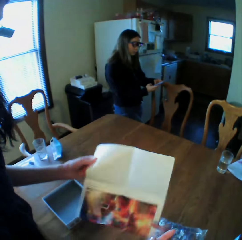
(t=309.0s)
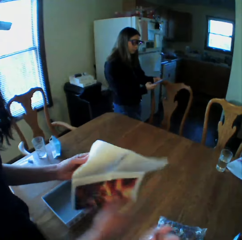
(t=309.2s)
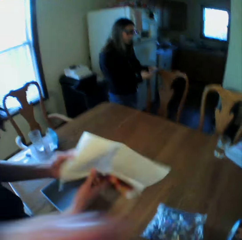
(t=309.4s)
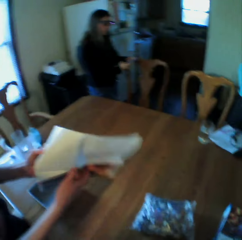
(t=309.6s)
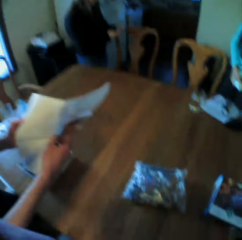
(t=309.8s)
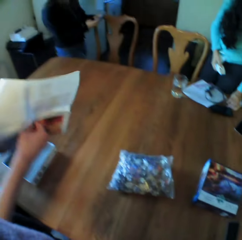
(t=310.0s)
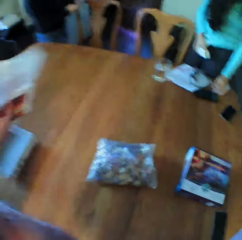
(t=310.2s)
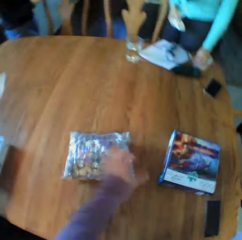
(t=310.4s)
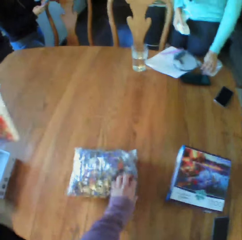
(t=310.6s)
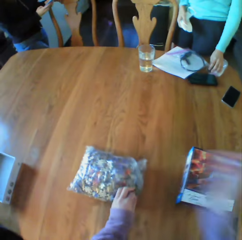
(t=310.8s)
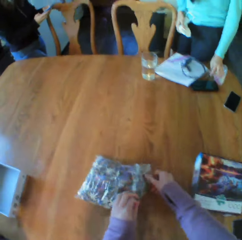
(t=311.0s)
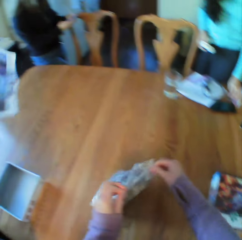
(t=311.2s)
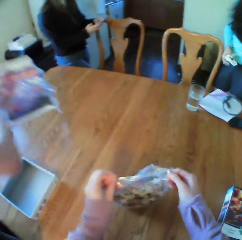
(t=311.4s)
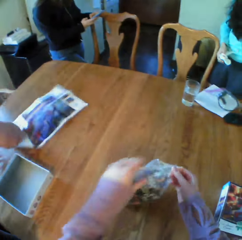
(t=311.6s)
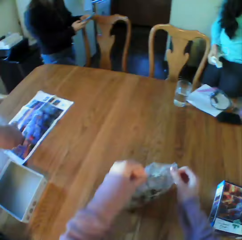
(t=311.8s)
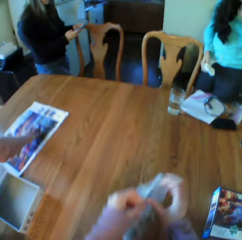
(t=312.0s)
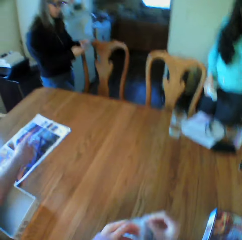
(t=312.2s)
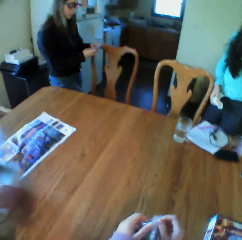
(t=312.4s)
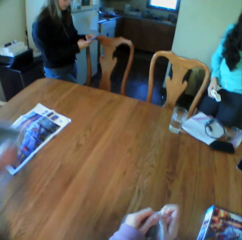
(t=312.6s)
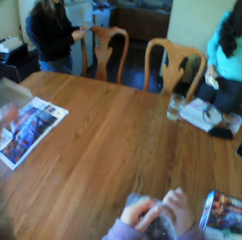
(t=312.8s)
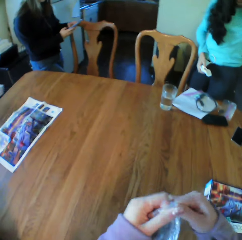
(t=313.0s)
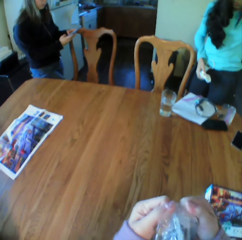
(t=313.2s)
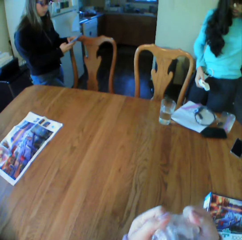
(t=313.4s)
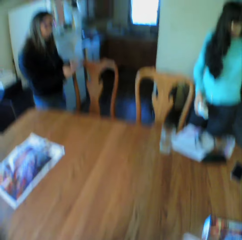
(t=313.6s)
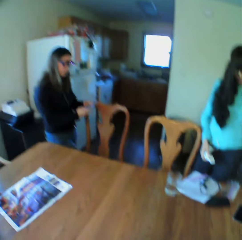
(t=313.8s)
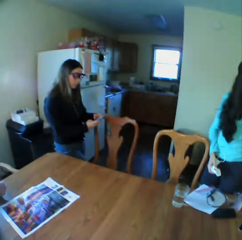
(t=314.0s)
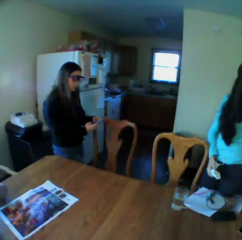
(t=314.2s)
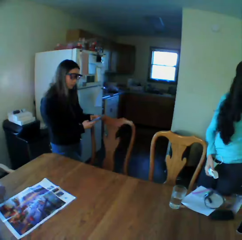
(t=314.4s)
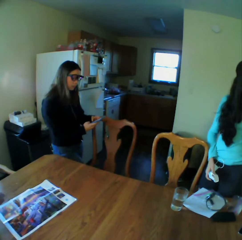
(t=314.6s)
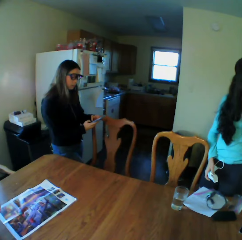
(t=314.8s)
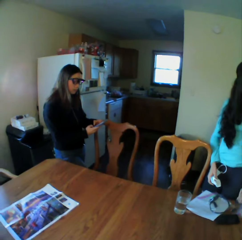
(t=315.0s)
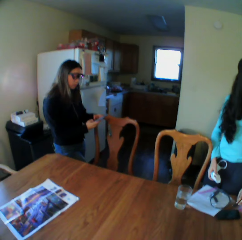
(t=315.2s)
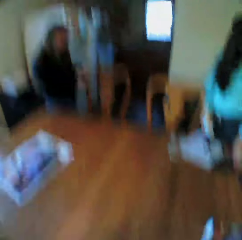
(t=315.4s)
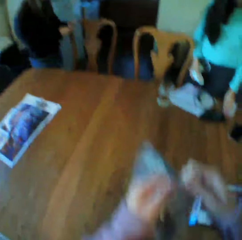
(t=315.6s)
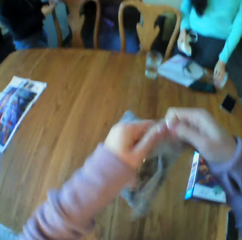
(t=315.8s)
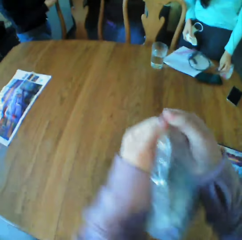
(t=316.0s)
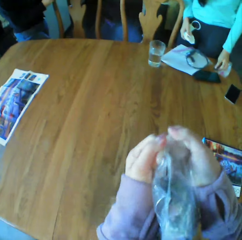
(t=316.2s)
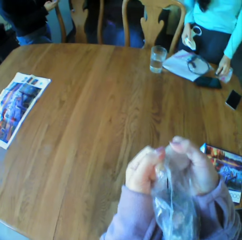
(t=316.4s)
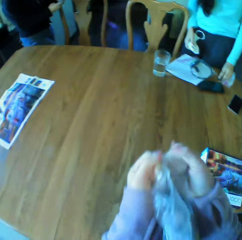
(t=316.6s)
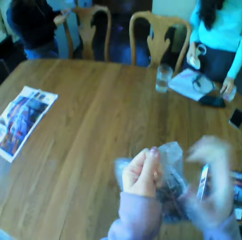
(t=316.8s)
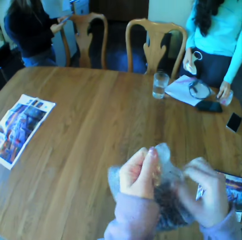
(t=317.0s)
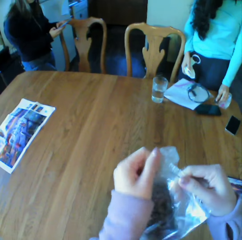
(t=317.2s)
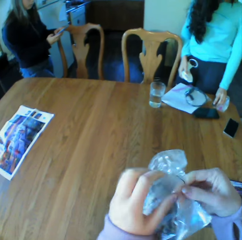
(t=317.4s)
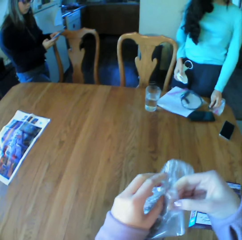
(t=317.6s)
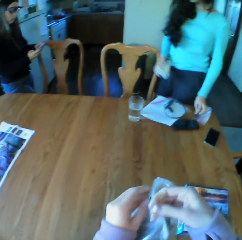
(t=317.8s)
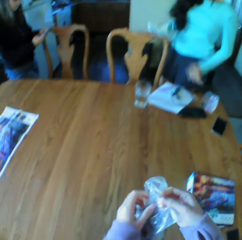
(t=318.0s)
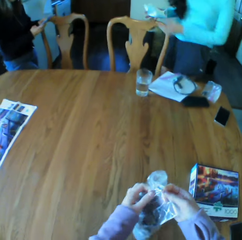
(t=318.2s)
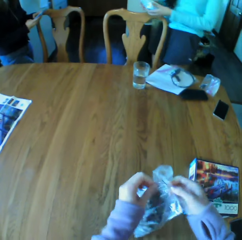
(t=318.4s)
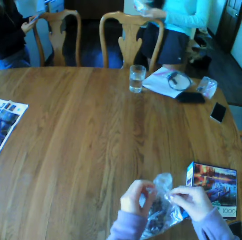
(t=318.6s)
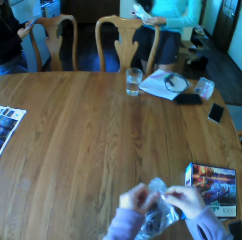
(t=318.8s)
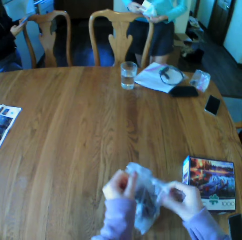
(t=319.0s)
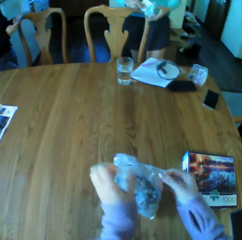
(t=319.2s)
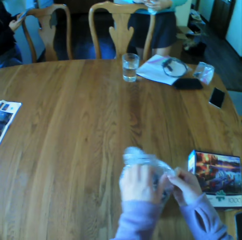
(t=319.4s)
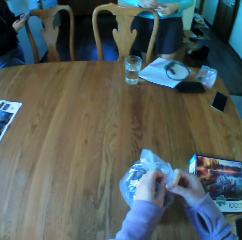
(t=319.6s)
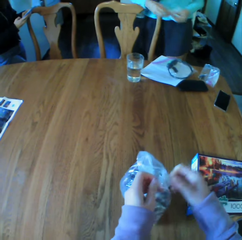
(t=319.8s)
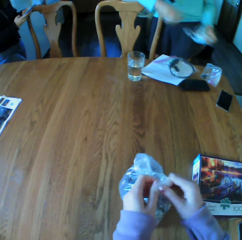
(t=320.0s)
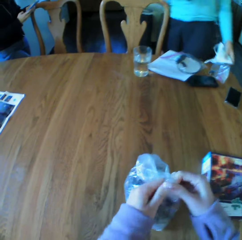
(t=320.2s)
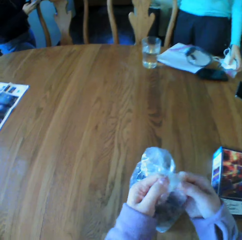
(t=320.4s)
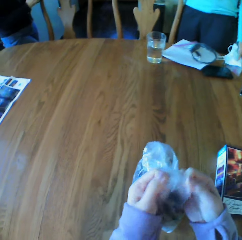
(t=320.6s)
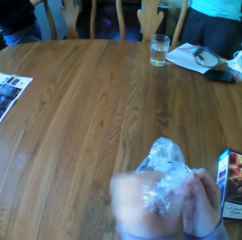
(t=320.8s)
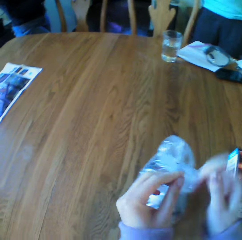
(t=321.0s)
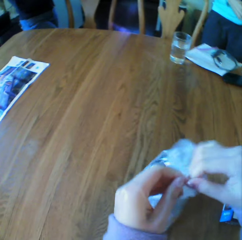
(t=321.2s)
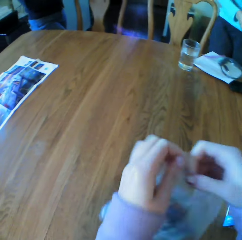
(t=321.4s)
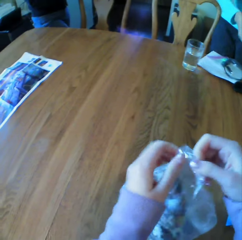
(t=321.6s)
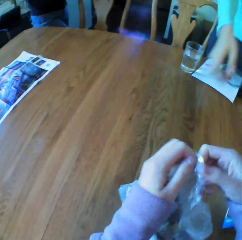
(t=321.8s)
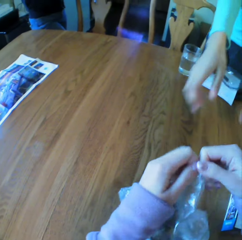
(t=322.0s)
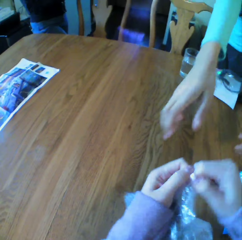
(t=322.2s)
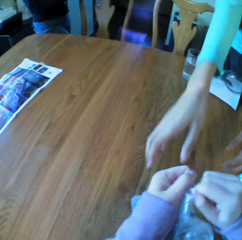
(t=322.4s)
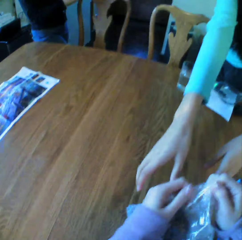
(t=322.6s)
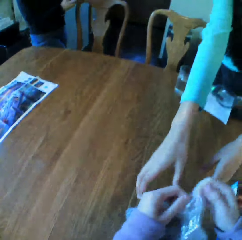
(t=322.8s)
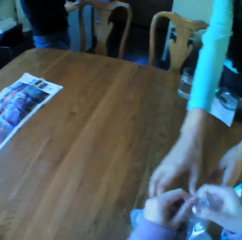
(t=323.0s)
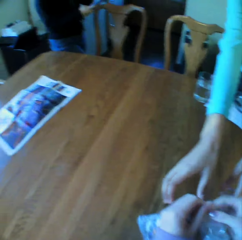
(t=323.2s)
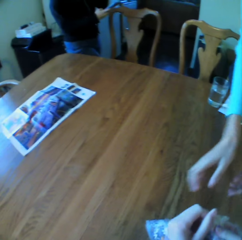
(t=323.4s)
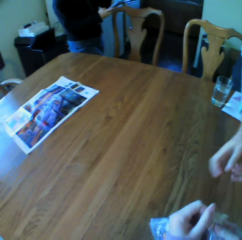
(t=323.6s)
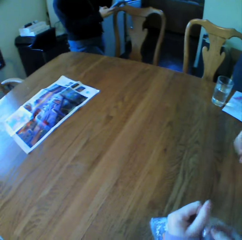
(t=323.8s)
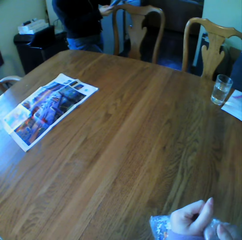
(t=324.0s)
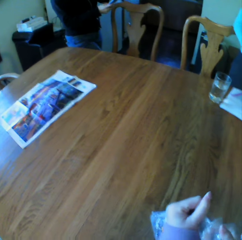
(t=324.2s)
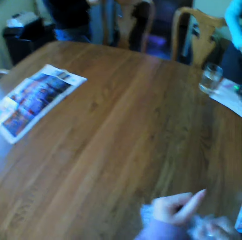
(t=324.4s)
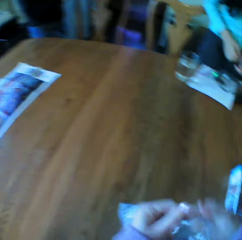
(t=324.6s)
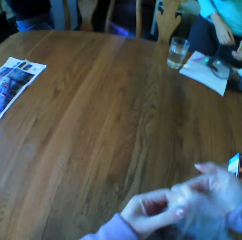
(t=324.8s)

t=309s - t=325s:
A person opens the board game manual. The camera wearer opens the sealed board game materials.

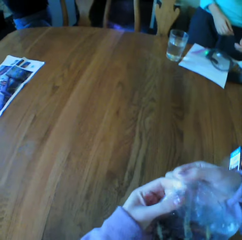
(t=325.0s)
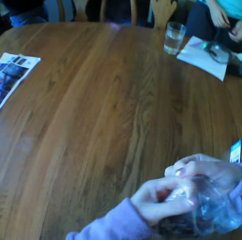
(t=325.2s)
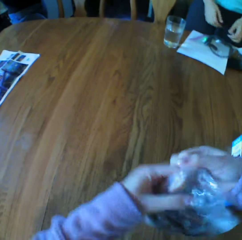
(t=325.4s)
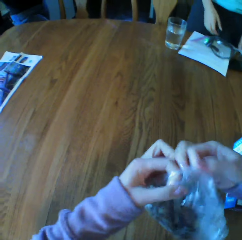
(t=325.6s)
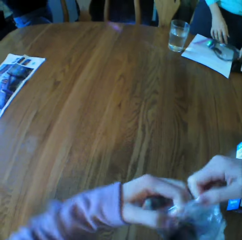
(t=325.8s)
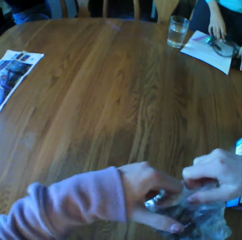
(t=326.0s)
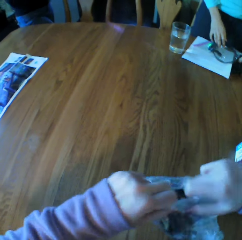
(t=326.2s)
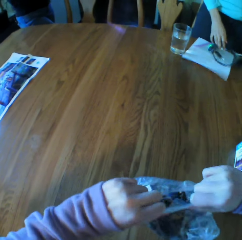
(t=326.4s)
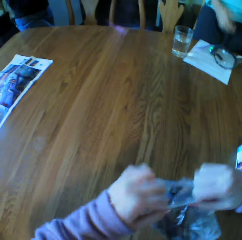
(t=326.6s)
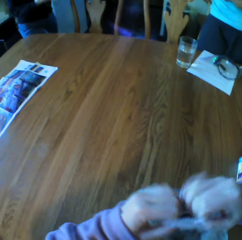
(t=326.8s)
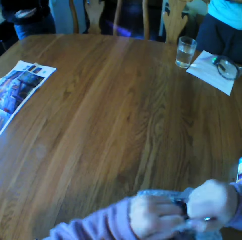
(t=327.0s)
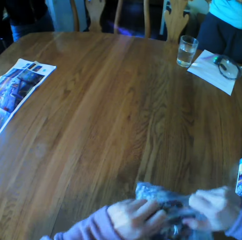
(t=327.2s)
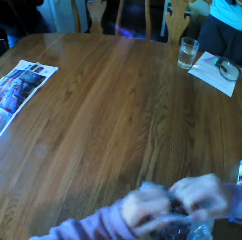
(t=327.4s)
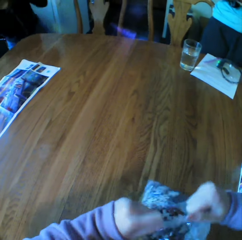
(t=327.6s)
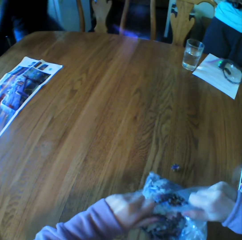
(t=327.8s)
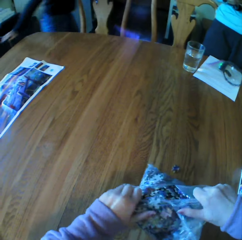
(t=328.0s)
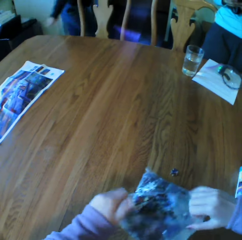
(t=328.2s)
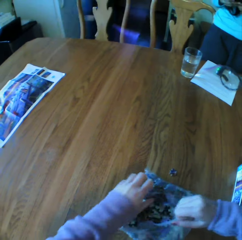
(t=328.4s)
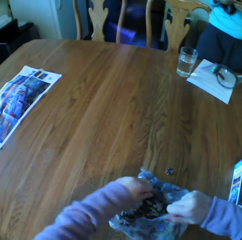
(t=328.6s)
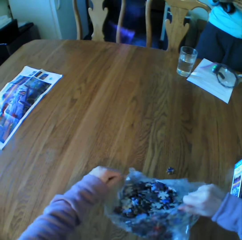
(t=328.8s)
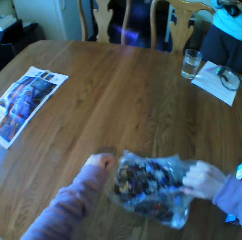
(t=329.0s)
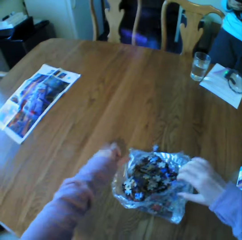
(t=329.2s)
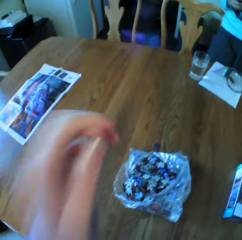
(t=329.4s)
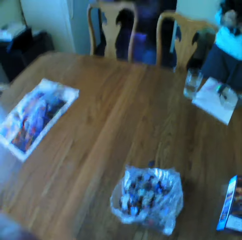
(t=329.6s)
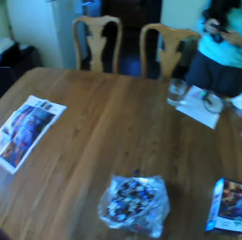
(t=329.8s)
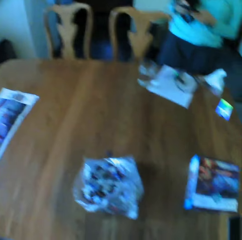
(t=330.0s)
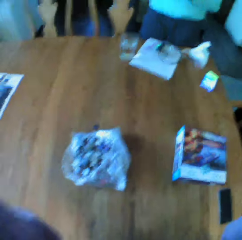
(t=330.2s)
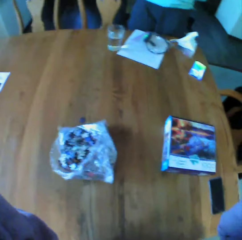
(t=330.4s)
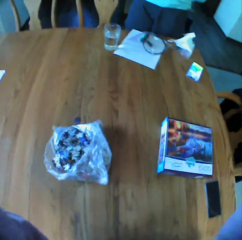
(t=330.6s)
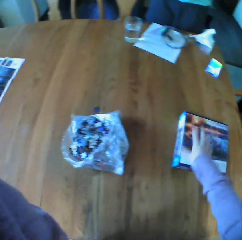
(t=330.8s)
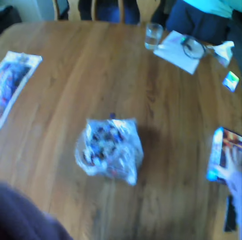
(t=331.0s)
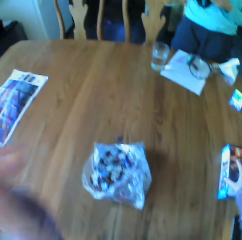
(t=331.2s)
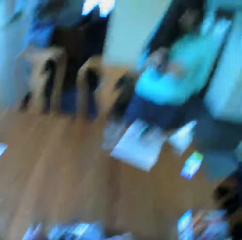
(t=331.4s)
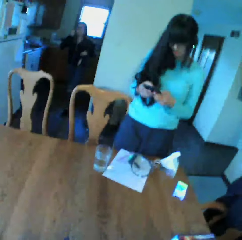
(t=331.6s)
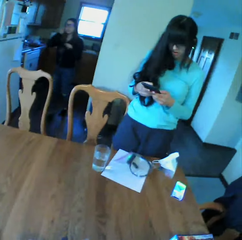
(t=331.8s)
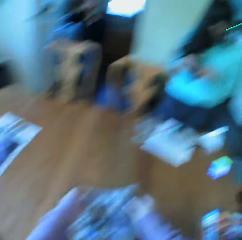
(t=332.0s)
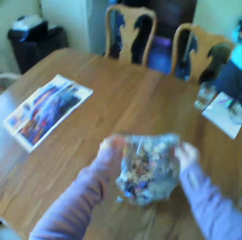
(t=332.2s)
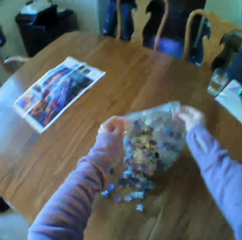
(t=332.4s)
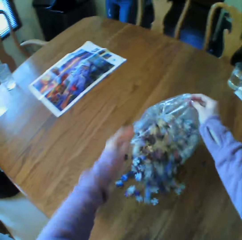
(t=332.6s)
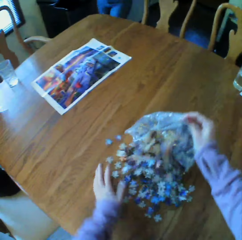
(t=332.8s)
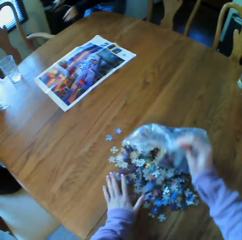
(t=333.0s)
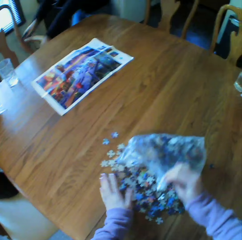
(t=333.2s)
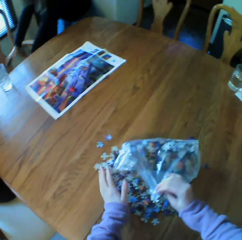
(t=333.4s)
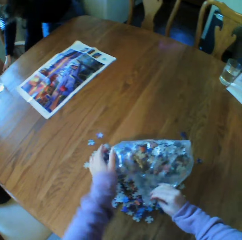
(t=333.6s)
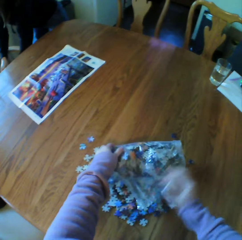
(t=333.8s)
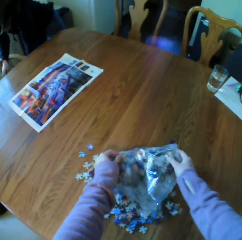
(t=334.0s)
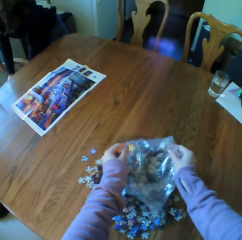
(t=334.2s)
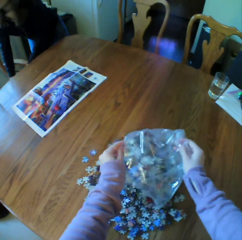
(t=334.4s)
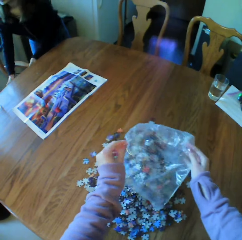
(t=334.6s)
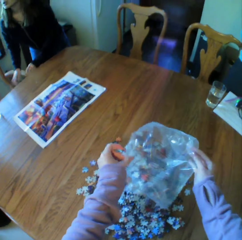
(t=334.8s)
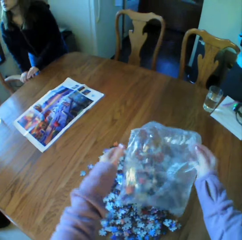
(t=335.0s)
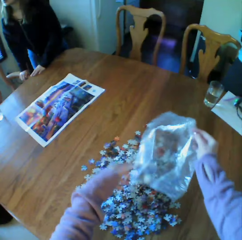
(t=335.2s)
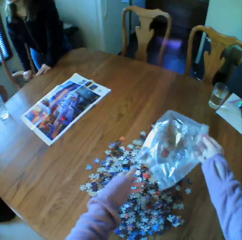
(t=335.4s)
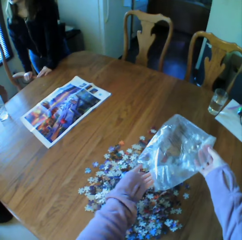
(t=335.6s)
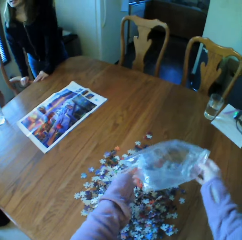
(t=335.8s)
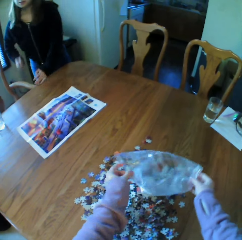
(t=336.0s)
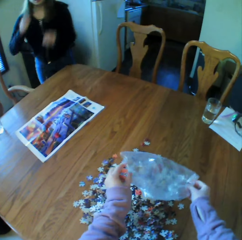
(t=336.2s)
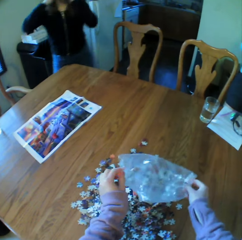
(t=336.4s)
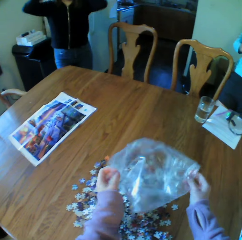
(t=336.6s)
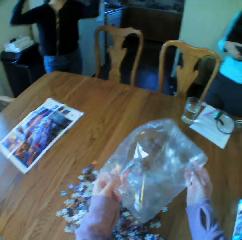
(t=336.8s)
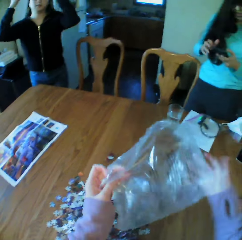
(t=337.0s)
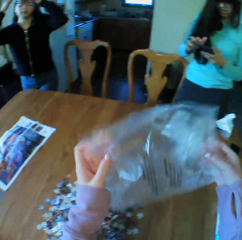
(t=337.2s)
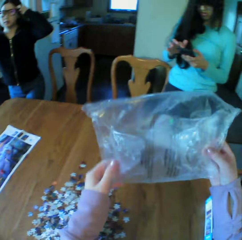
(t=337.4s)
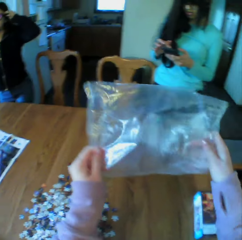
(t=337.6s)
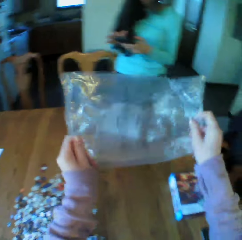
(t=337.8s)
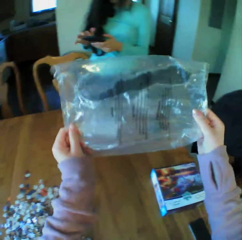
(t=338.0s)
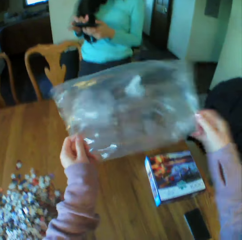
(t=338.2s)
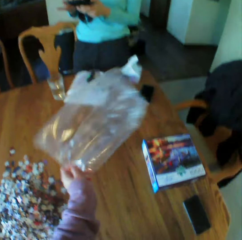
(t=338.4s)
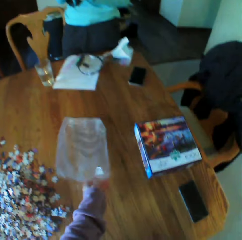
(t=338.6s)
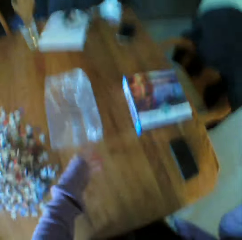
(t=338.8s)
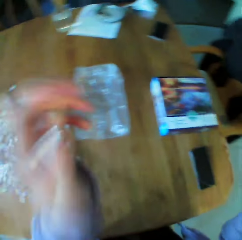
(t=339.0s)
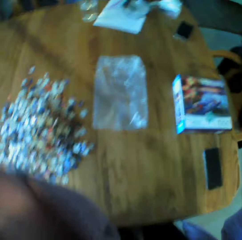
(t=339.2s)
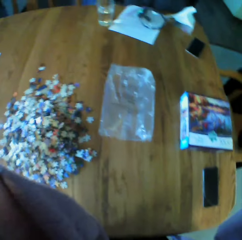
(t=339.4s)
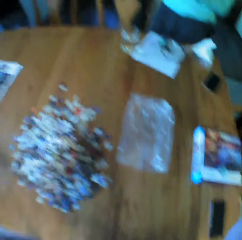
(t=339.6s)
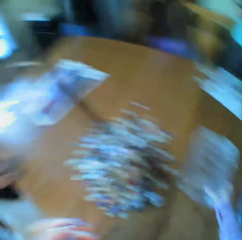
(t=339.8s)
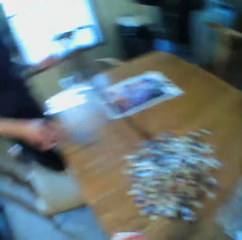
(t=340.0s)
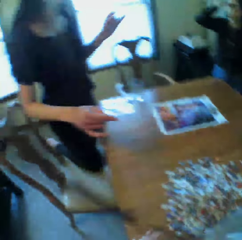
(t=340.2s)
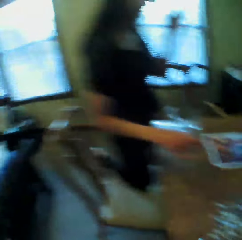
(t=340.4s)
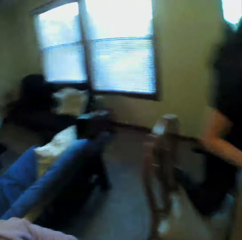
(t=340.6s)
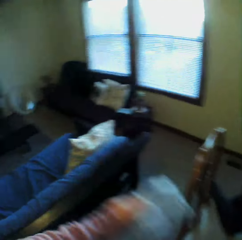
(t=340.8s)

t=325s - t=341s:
The camera wearer cuts the paper. They pour the board game materials on the table. They hold the board game materials nylon package and put down the board game materials nylon package.
